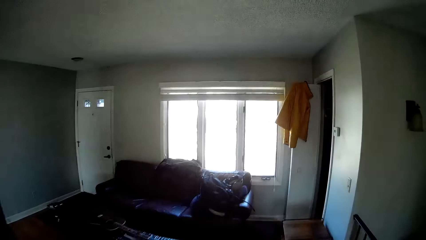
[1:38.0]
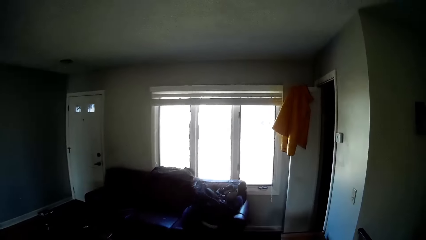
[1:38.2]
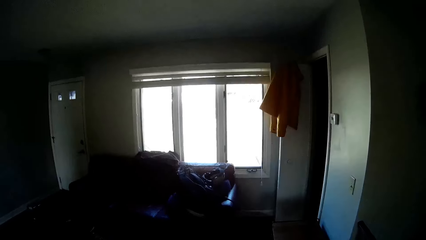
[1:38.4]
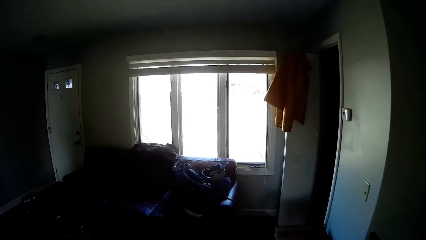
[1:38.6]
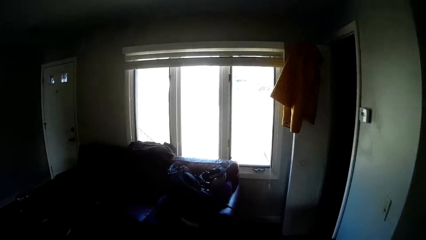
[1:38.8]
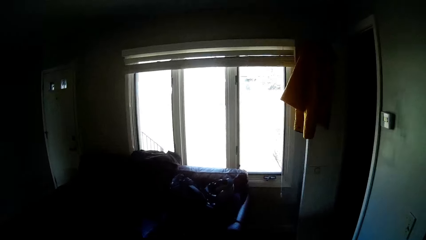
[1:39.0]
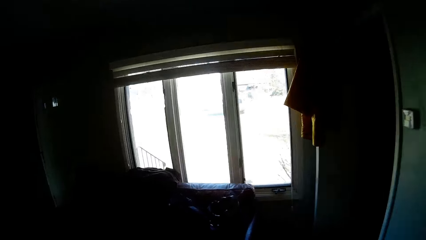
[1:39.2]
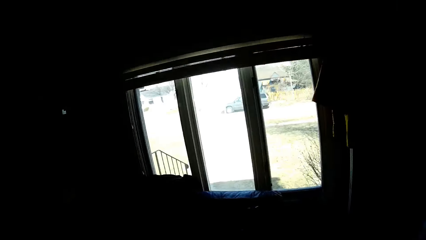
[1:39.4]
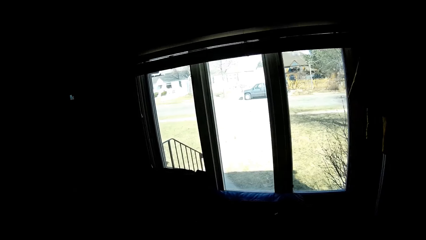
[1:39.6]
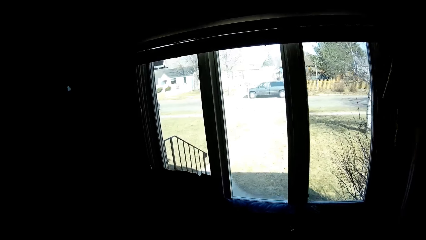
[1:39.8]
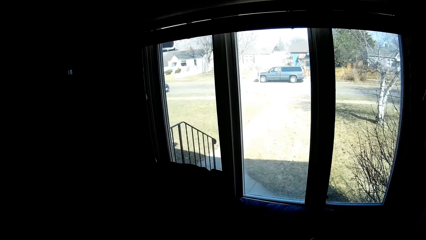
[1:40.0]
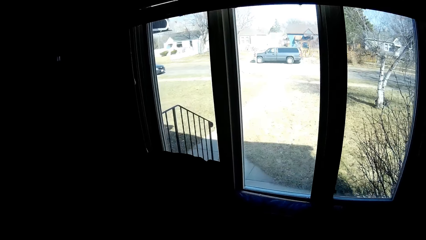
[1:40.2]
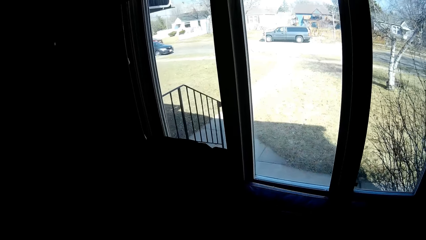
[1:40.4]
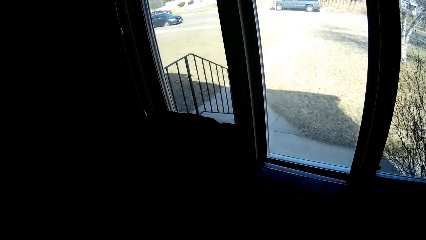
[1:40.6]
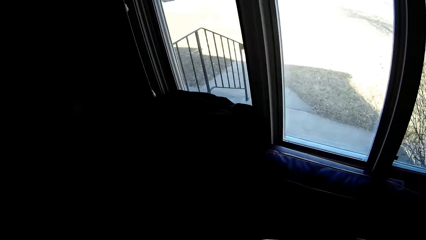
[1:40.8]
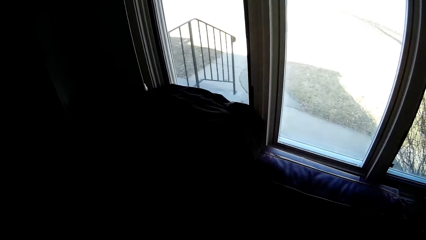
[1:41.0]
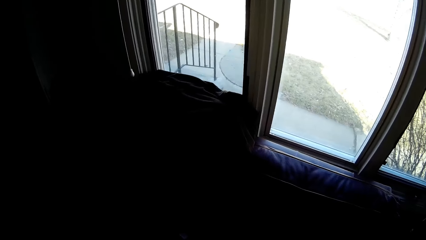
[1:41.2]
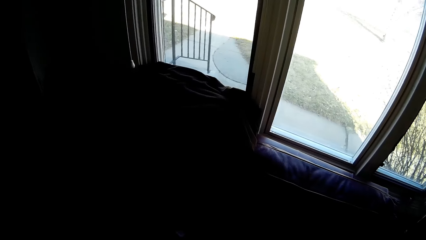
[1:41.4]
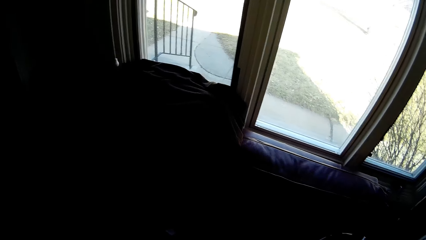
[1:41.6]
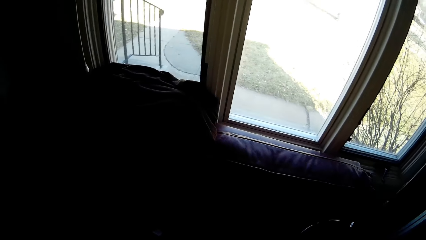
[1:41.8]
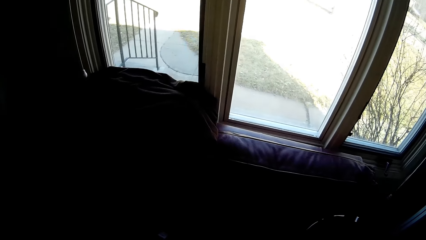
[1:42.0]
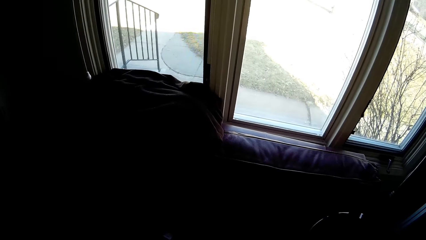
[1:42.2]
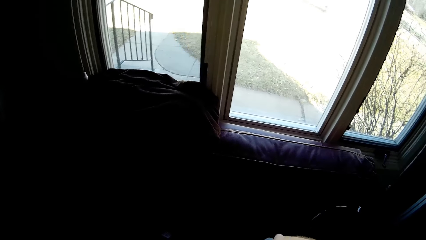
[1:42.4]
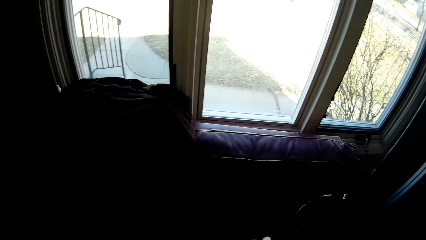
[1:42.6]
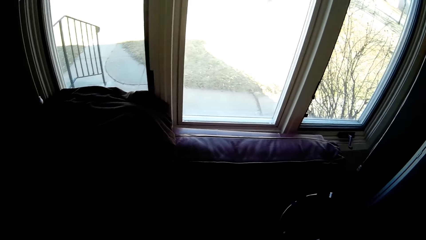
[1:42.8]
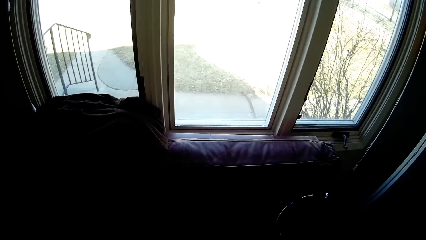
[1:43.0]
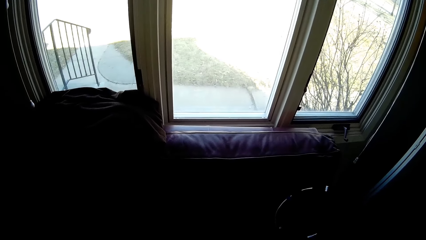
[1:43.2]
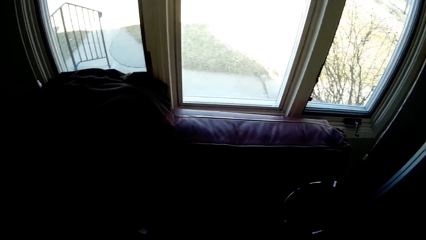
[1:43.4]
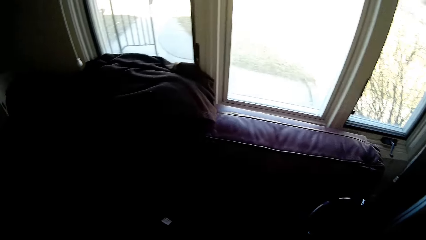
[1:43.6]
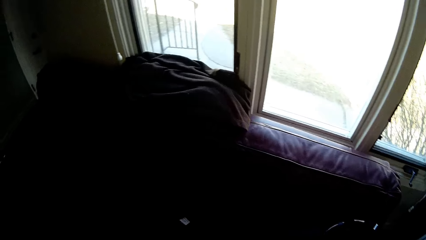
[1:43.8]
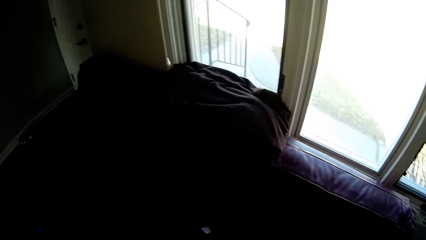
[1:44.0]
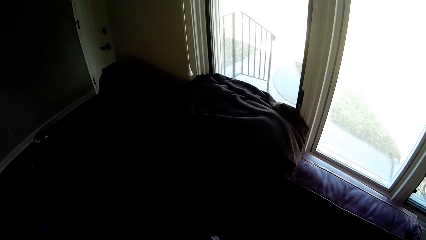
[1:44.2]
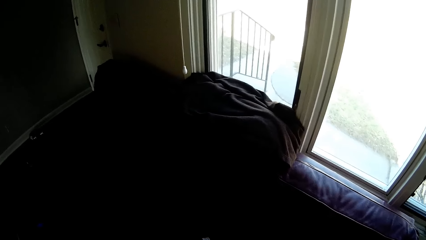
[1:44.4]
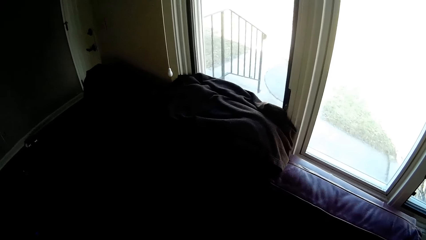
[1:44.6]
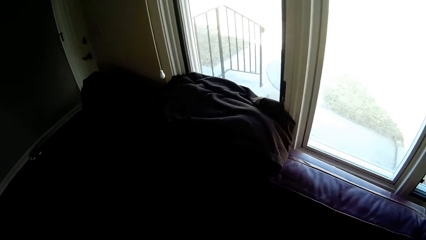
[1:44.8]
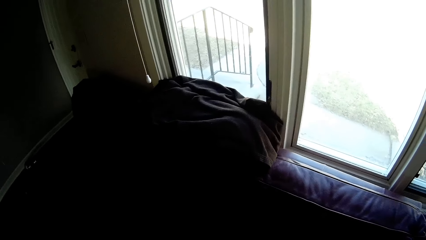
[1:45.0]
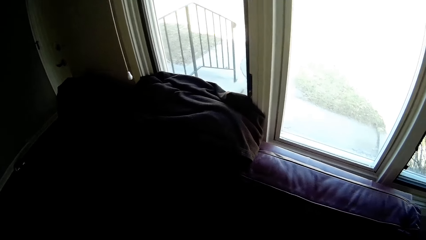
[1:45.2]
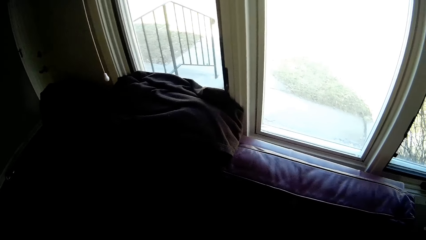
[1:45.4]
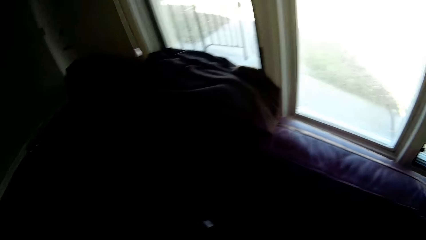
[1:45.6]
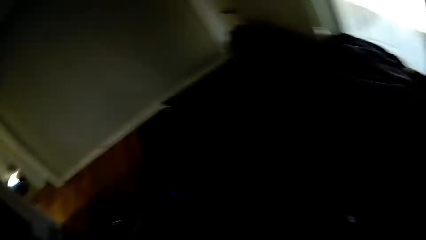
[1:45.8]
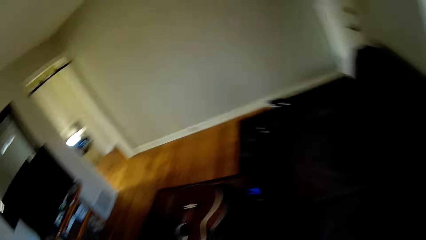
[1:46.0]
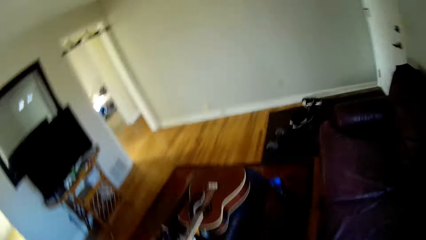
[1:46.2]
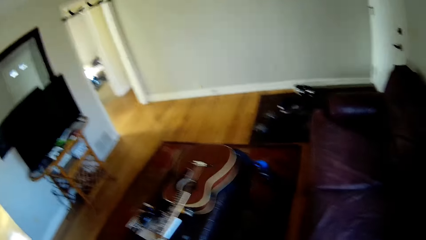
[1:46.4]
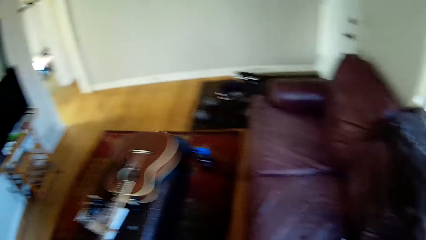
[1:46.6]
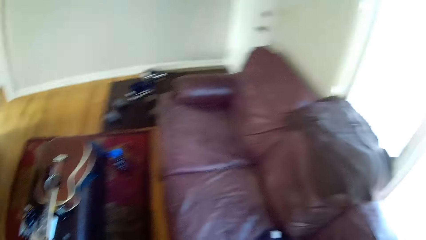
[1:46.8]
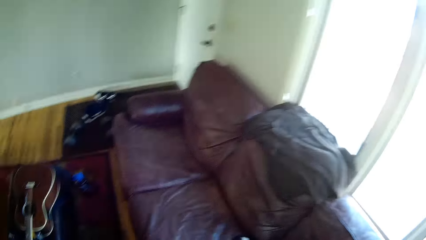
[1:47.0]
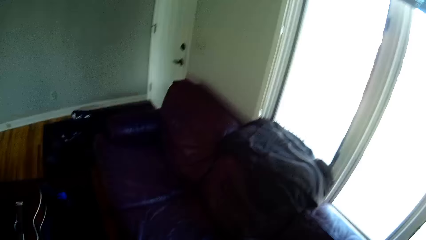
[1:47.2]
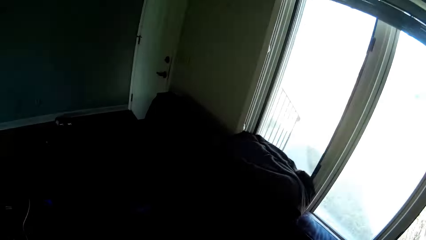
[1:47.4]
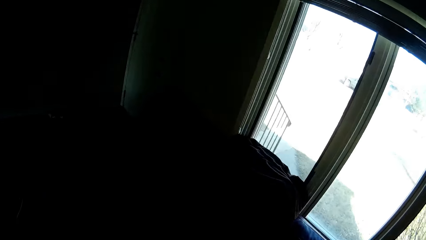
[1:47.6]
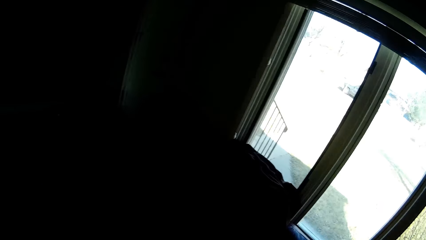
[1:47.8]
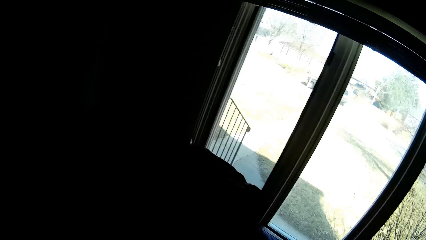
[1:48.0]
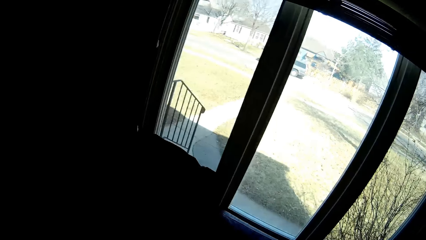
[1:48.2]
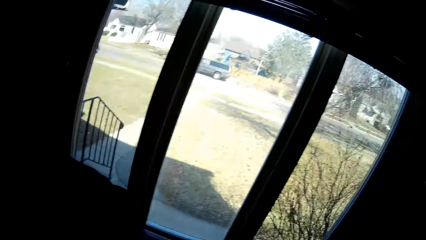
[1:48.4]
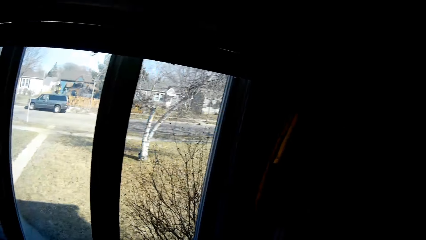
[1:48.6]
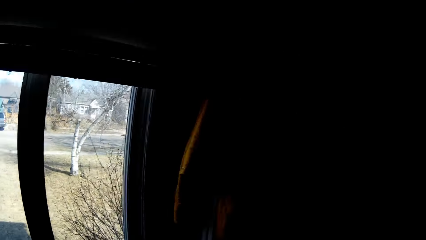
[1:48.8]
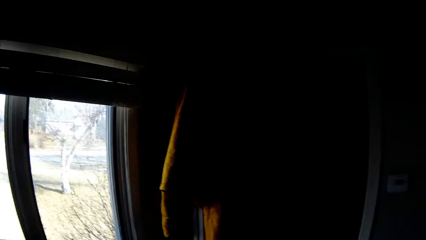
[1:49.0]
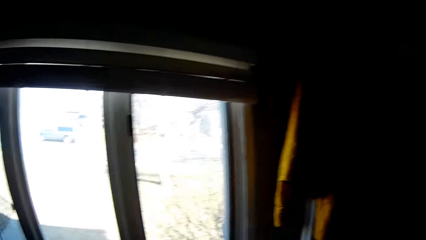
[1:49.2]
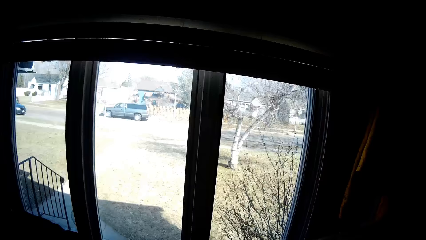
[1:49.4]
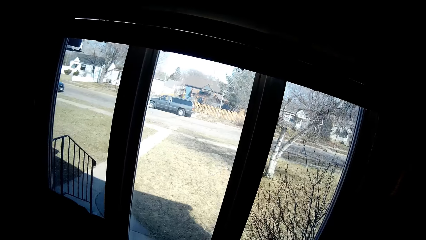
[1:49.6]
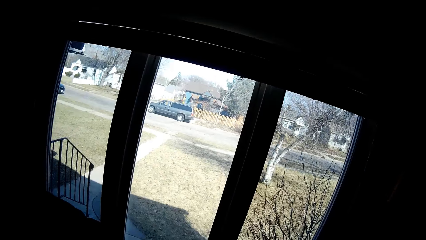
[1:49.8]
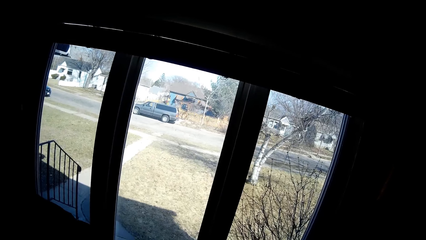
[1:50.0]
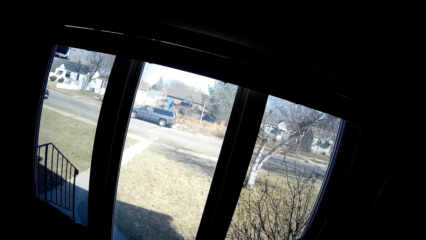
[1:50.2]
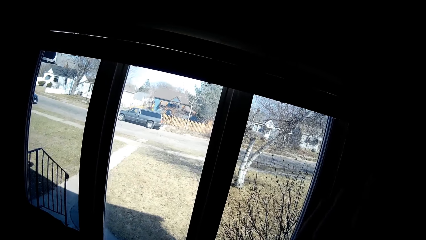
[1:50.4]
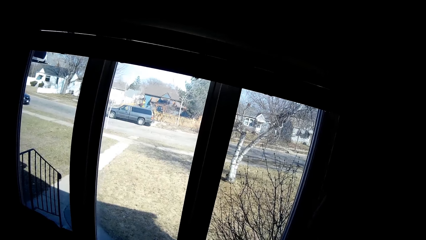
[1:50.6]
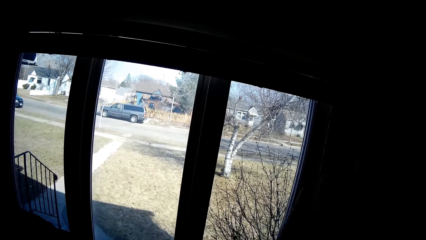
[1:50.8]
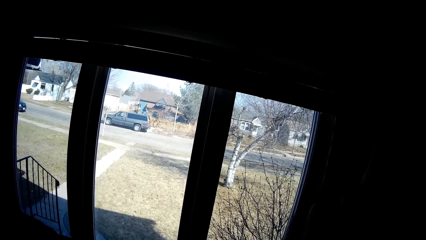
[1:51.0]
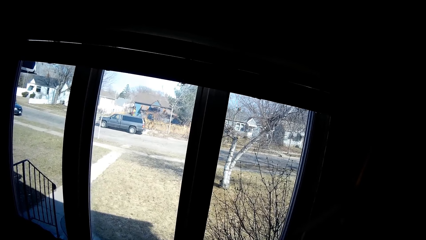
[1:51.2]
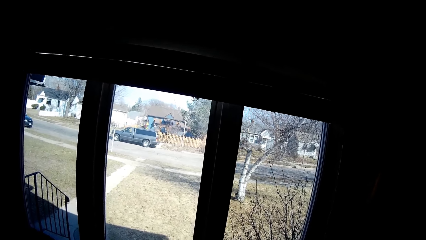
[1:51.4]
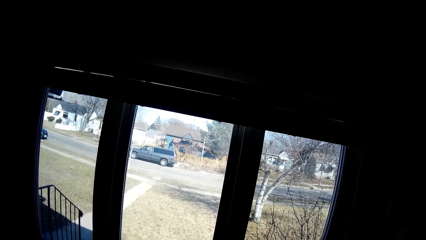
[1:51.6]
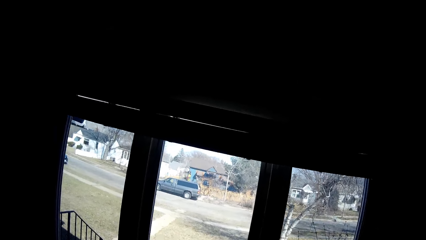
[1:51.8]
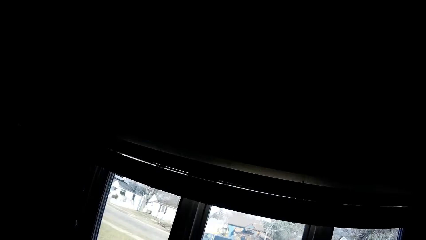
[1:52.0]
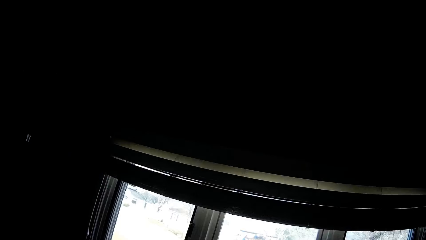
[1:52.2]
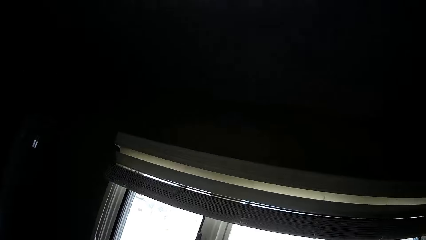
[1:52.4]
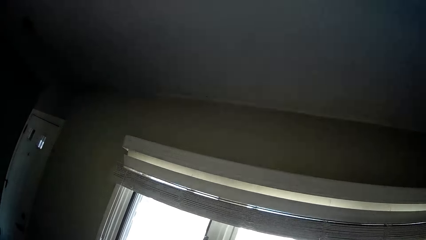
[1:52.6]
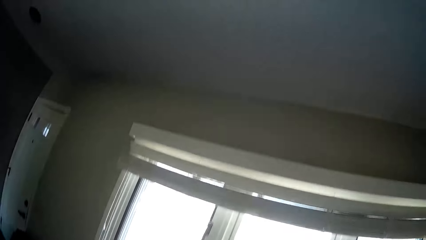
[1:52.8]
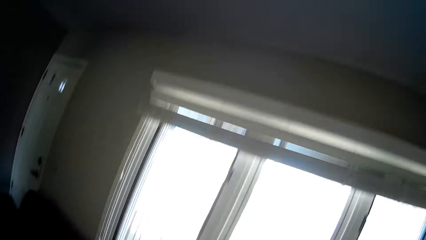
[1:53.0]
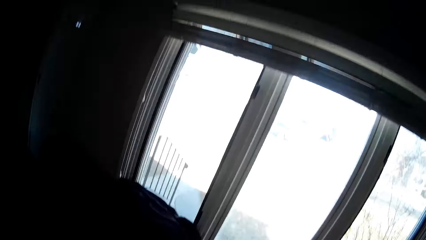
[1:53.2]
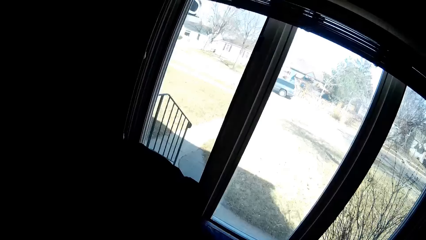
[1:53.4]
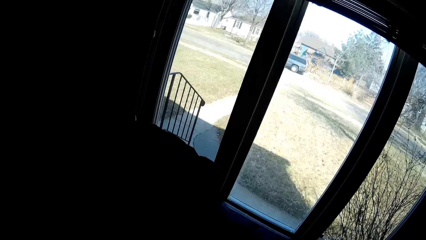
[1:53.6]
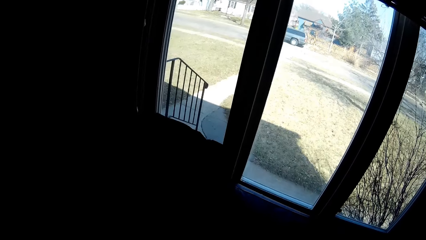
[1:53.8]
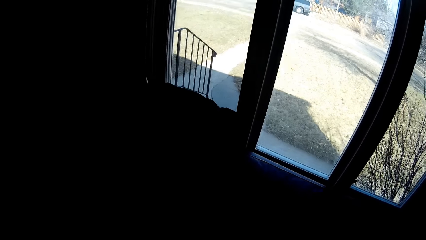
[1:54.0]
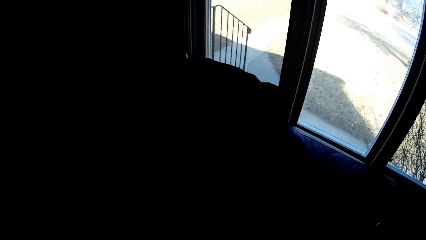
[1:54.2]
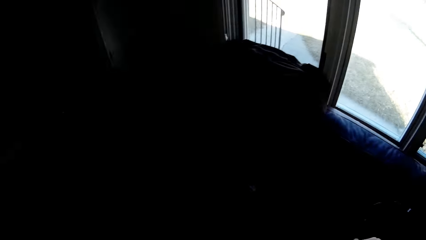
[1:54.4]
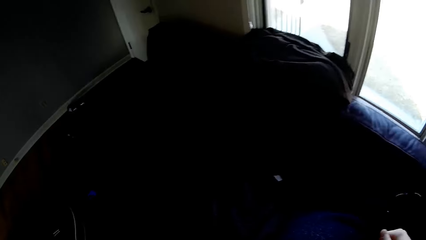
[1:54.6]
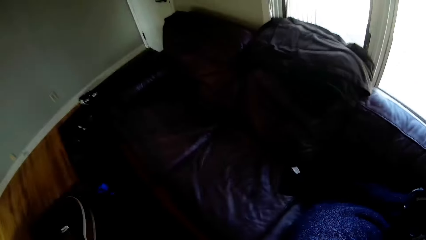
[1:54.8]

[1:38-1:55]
The camera wearer walks in the bedroom.
